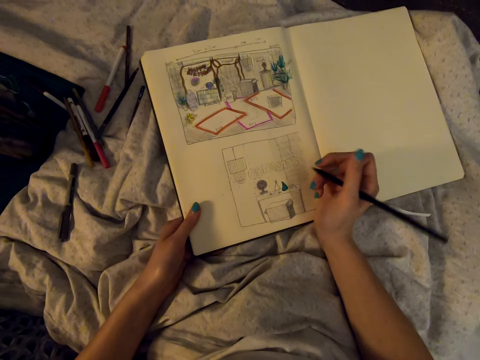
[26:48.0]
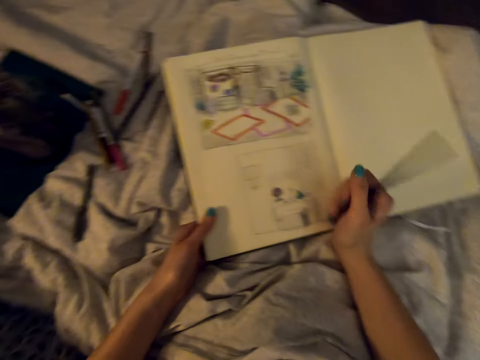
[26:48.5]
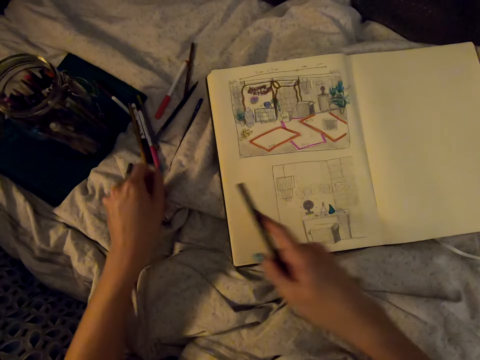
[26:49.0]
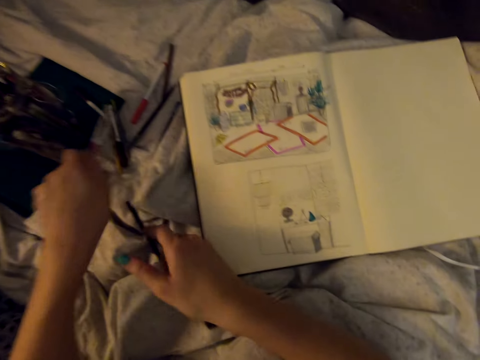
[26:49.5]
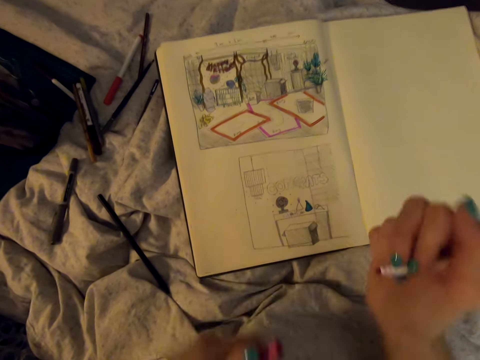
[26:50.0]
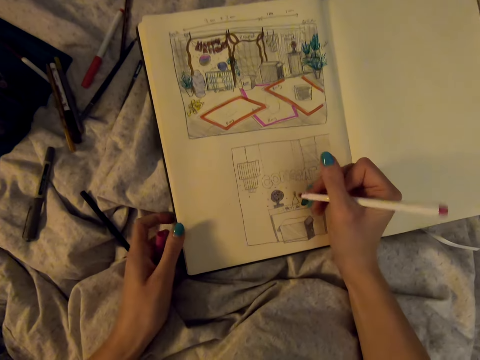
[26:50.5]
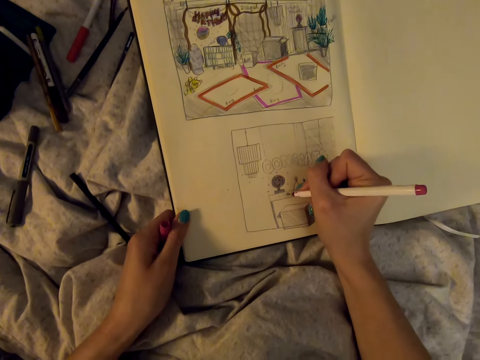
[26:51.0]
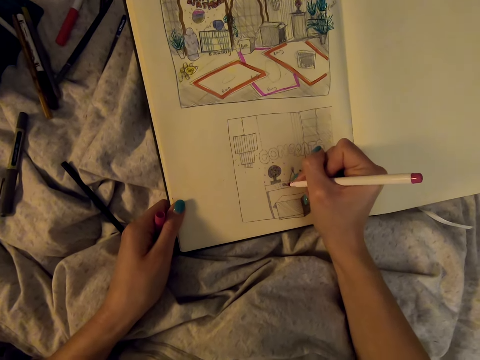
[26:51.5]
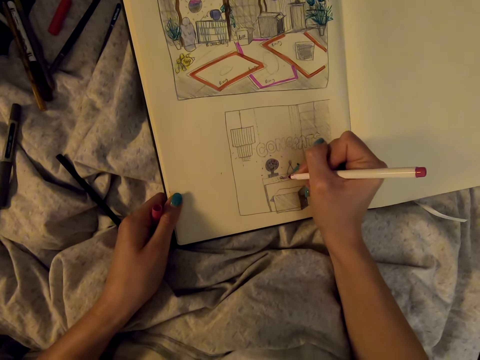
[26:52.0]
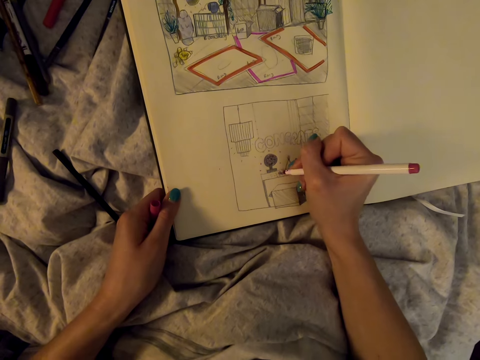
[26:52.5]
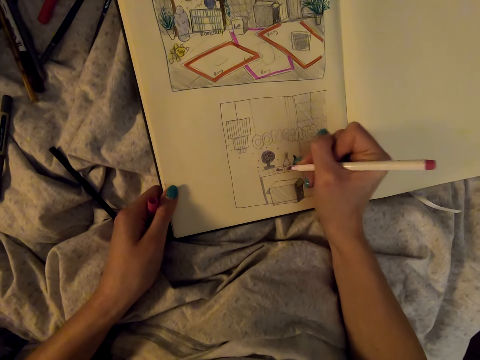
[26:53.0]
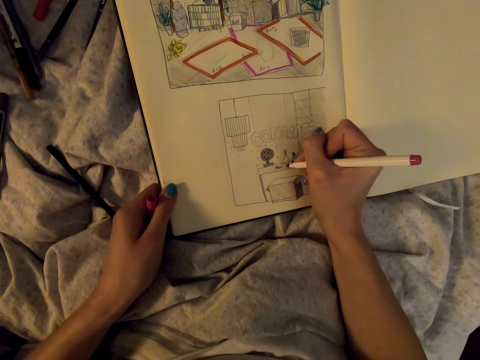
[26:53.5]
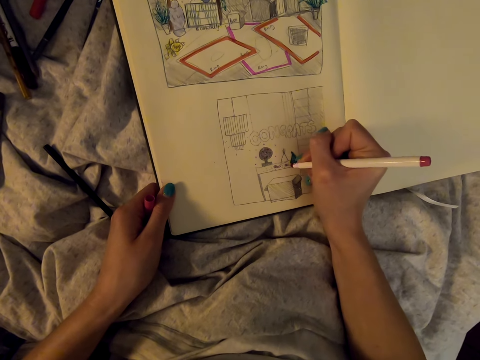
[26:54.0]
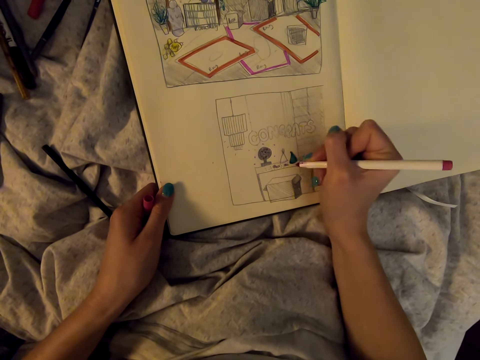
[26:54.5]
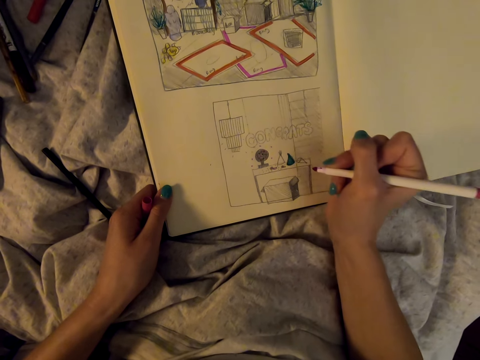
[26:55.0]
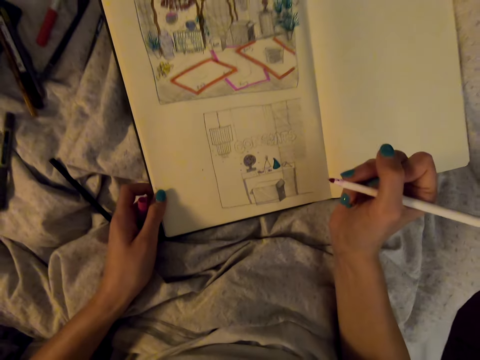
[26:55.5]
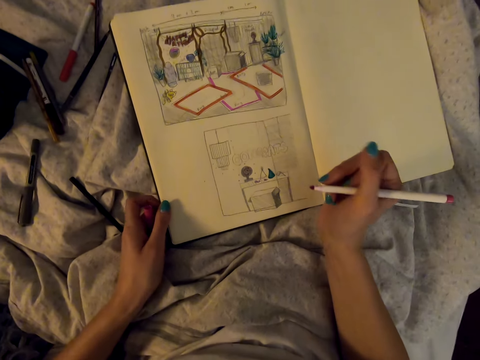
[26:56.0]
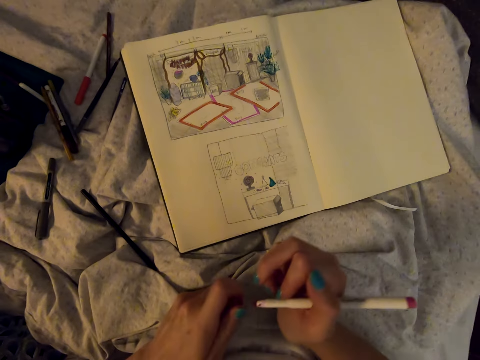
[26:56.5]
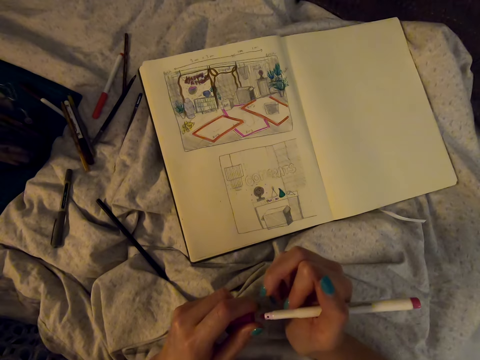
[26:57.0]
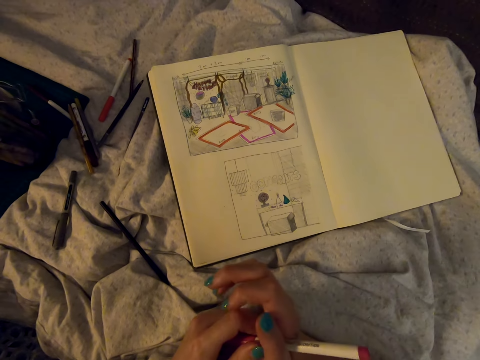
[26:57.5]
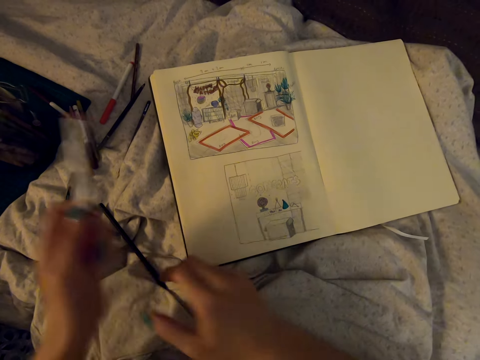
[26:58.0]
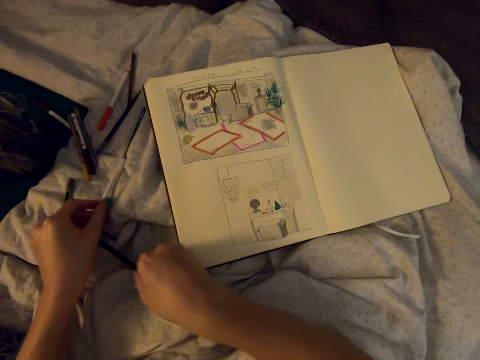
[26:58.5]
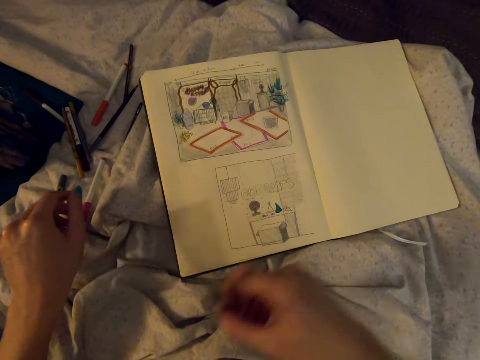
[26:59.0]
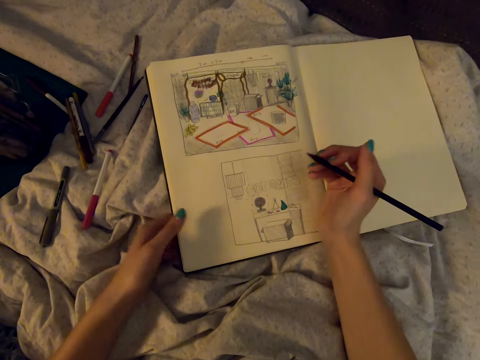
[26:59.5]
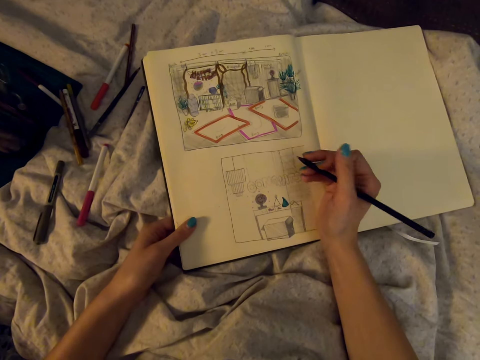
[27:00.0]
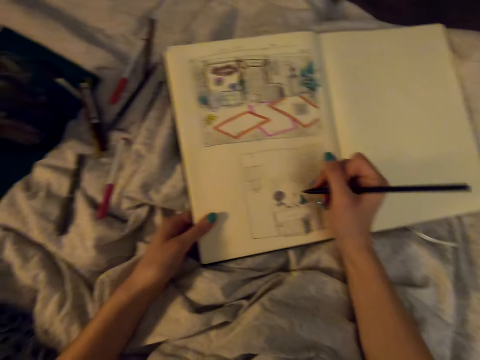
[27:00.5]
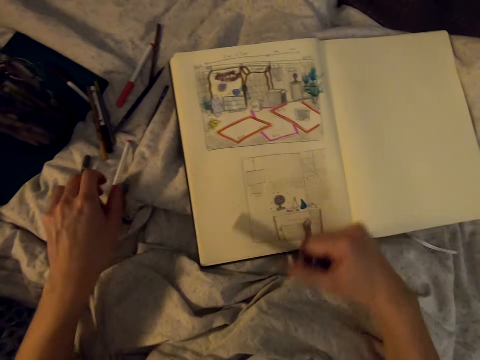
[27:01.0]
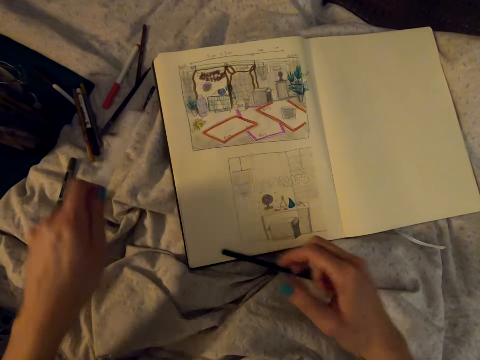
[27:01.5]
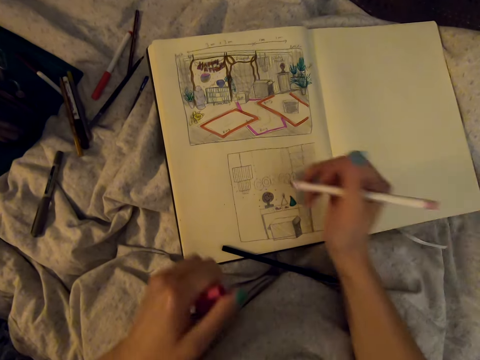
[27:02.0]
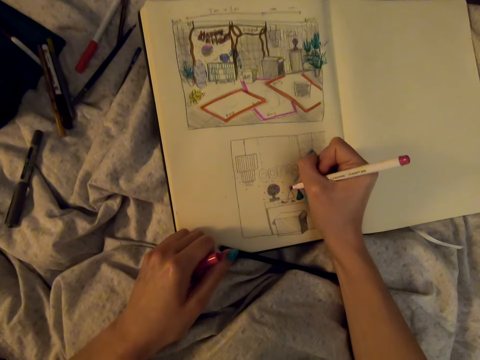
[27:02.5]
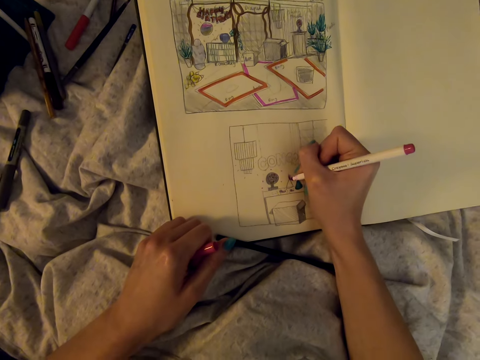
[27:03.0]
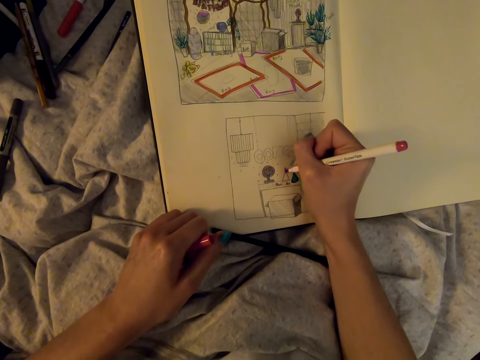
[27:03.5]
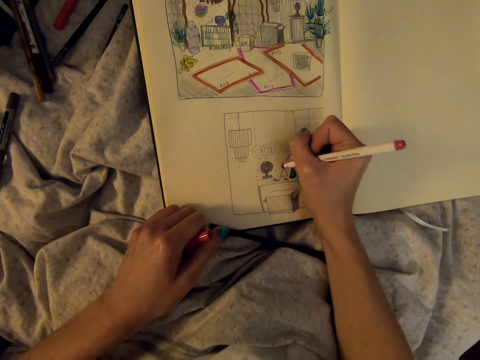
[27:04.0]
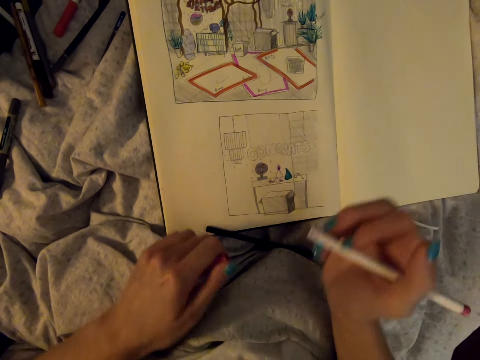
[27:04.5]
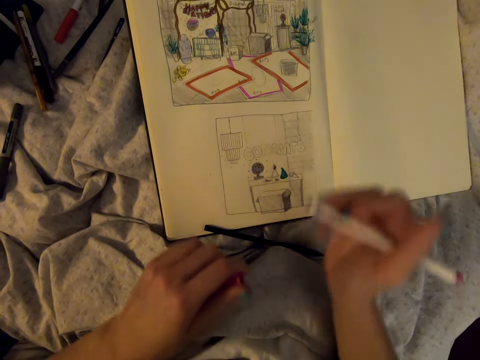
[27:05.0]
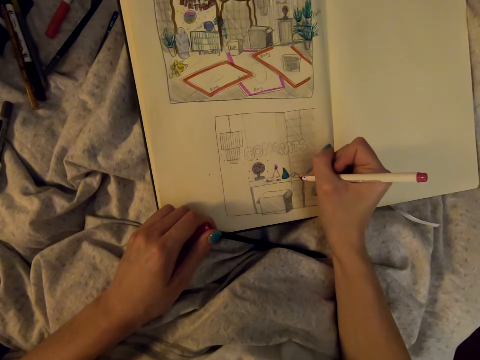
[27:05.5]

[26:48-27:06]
The camera wearer puts the pencil down. They take another pencil or marker pen on the bed. They draw in the drawing book. They close the pen, put the pen down, and pick up the pencil. They look at the drawing. They put the pencil down and pick up the marker pen. They draw in the drawing book. They color the drawing.

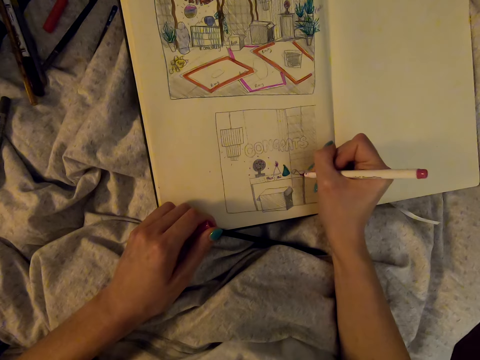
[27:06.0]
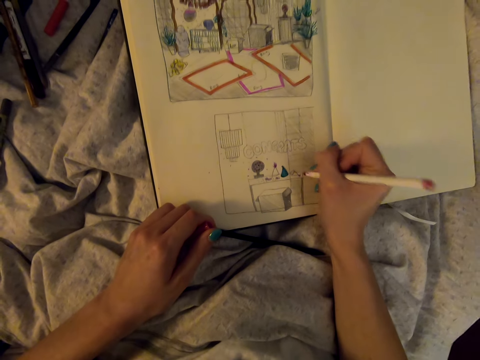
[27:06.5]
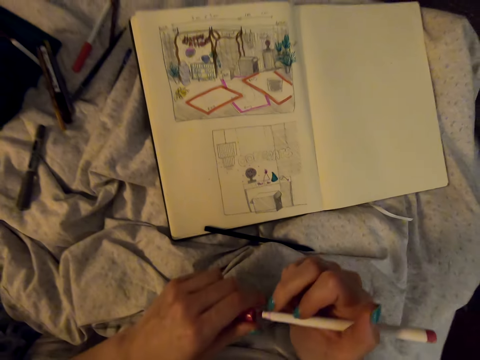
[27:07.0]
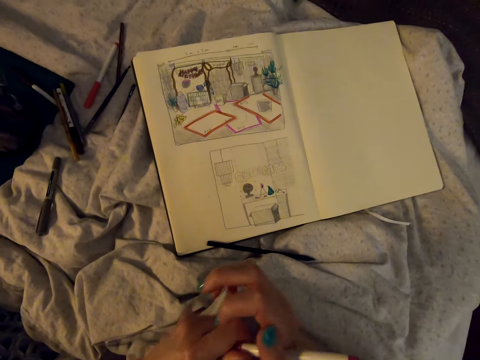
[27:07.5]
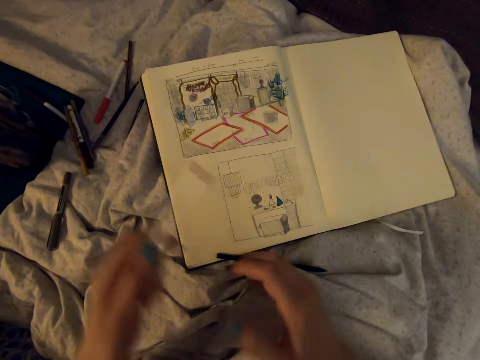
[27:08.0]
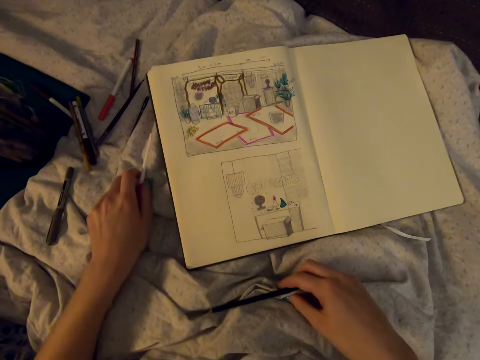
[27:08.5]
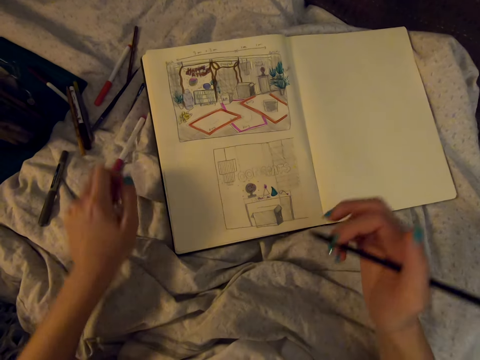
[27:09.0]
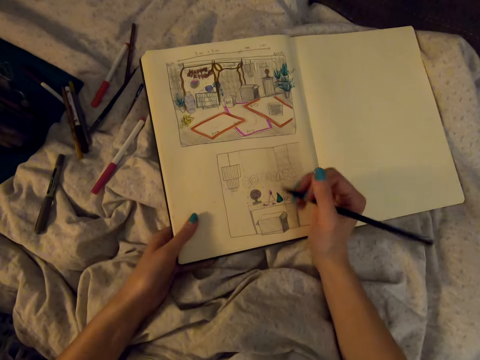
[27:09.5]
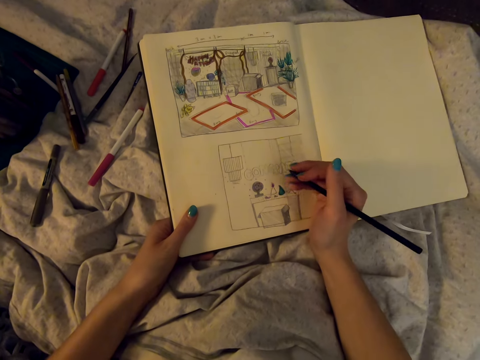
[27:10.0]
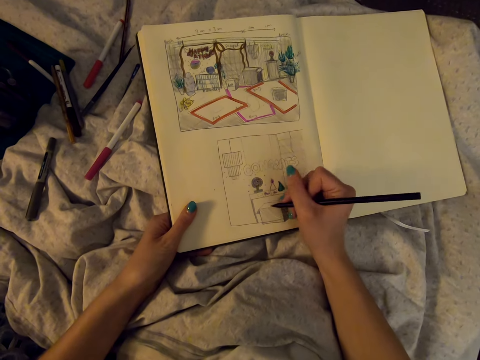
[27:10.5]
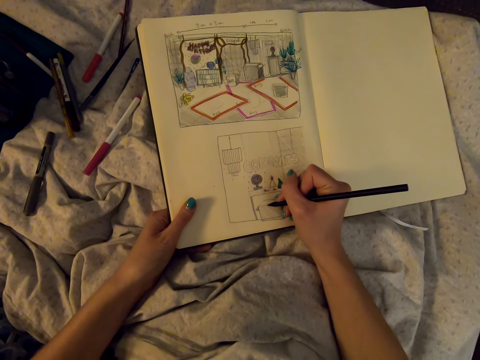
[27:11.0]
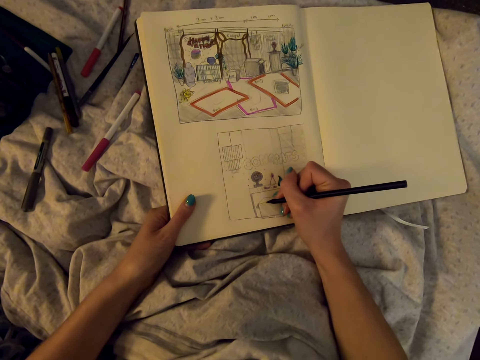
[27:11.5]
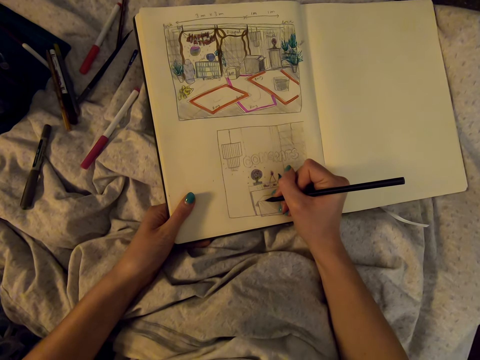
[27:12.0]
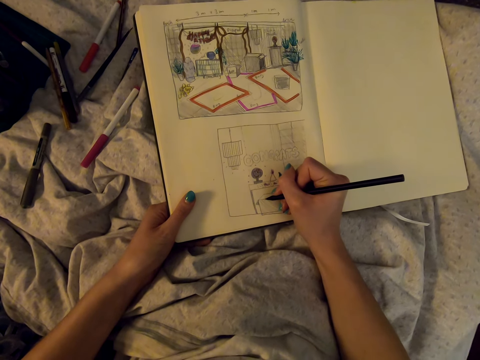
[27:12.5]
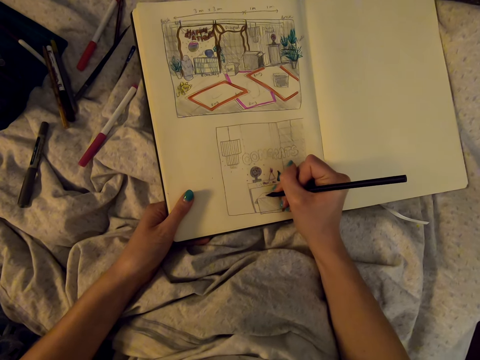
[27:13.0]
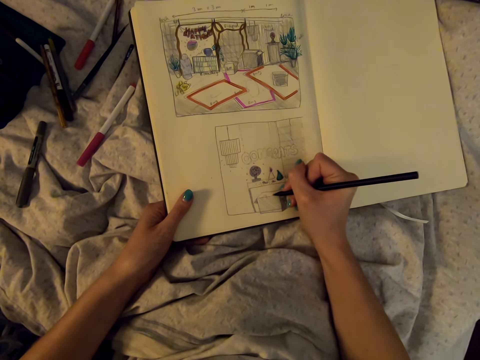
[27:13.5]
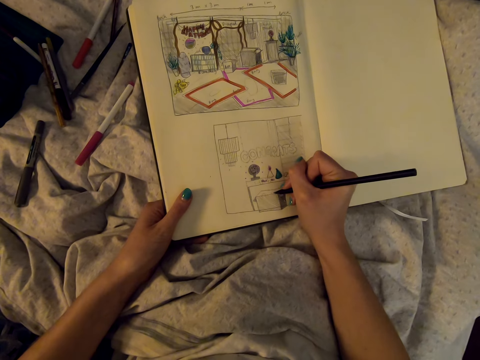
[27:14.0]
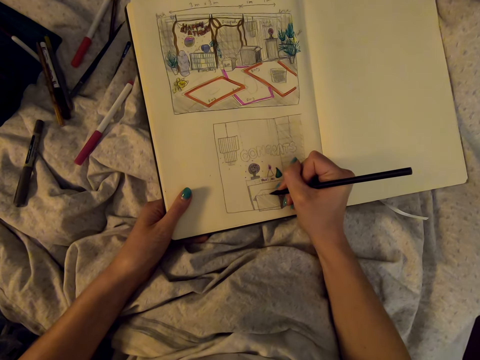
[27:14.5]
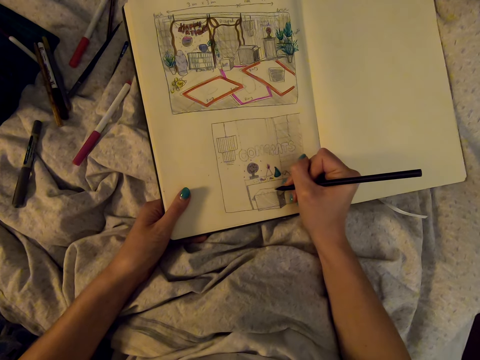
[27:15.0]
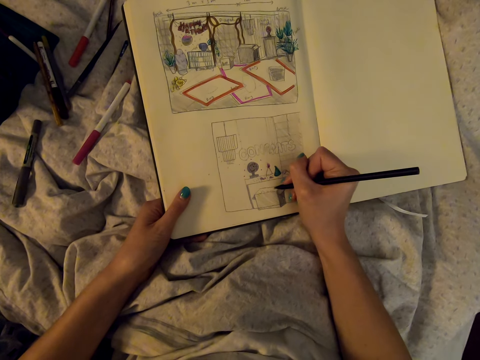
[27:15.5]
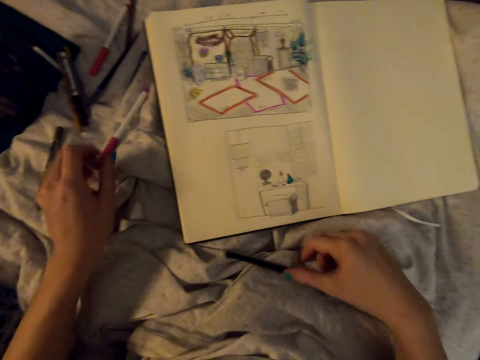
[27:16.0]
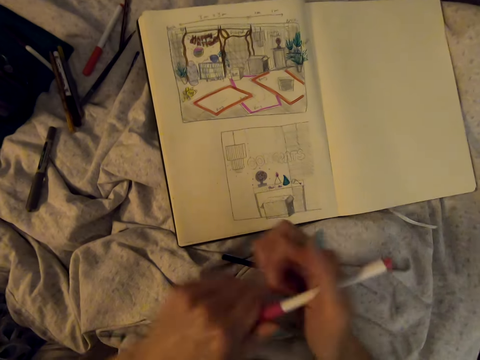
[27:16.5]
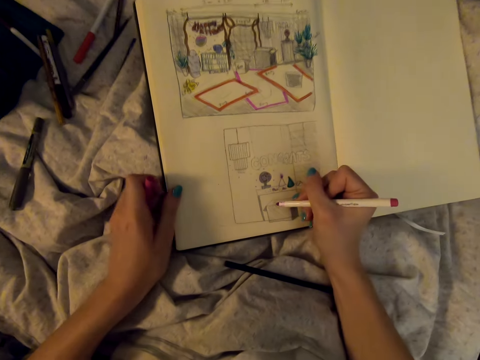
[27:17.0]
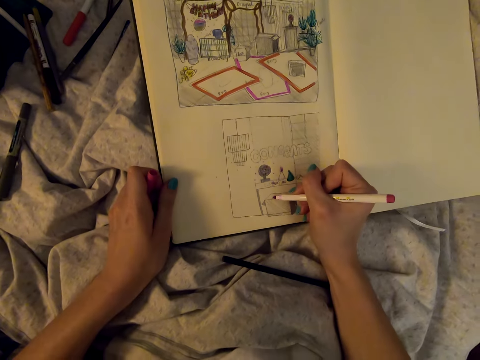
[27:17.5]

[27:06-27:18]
The camera wearer closes the pen, puts the pen down, and picks up the pencil. They draw on the book with the pencil. They draw on the book with the pencil again. They put the marker pen on the bed, pick up the marker pen, and draw in the book.
